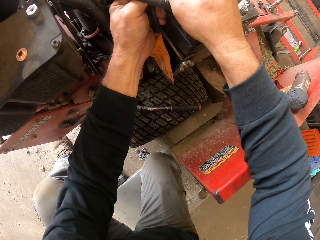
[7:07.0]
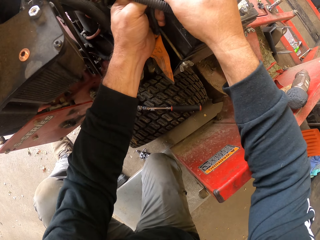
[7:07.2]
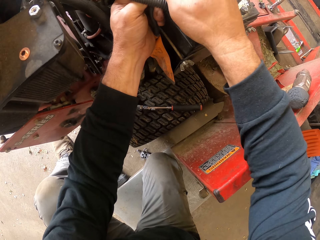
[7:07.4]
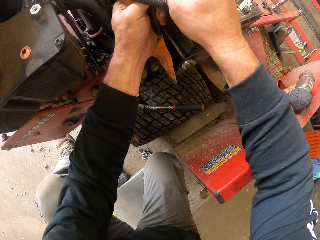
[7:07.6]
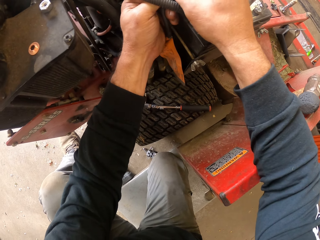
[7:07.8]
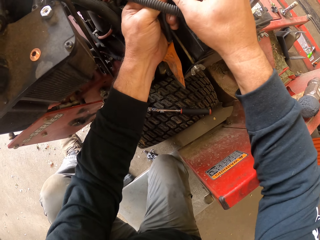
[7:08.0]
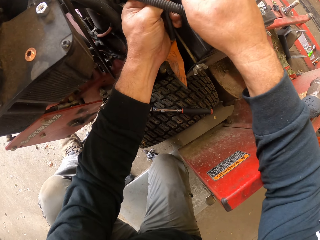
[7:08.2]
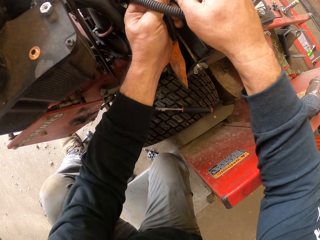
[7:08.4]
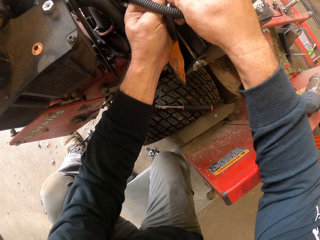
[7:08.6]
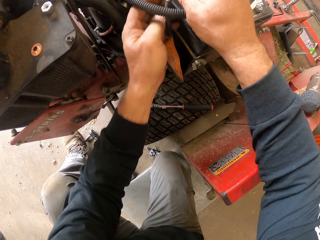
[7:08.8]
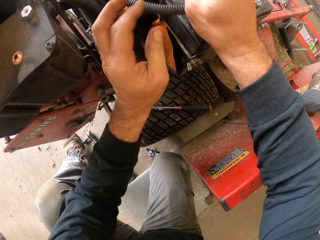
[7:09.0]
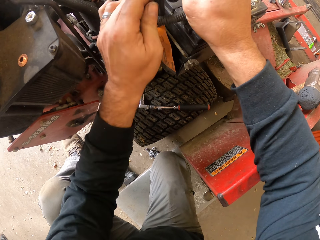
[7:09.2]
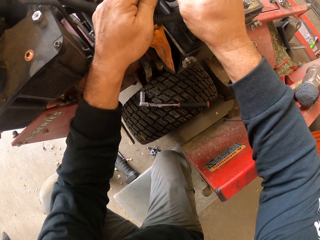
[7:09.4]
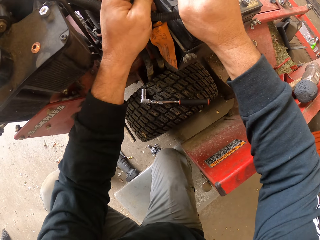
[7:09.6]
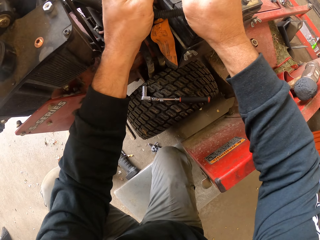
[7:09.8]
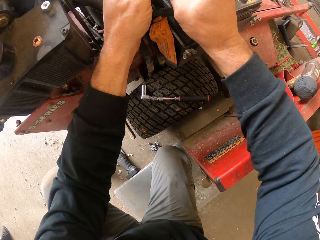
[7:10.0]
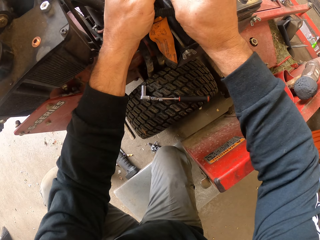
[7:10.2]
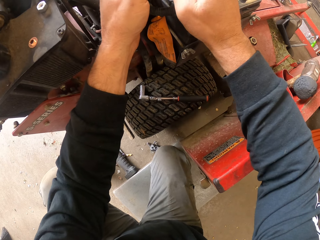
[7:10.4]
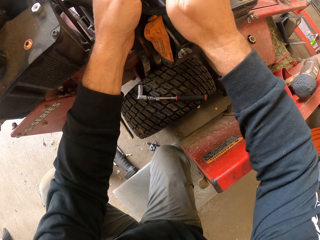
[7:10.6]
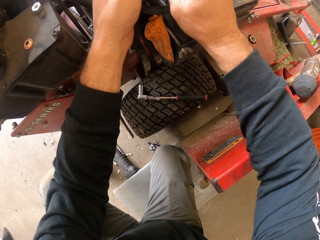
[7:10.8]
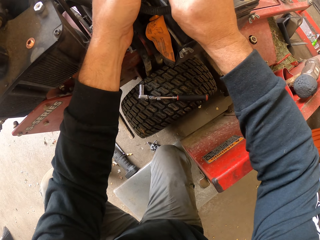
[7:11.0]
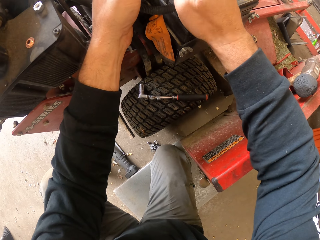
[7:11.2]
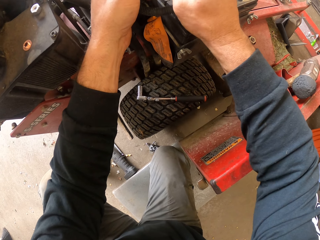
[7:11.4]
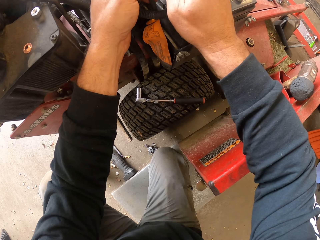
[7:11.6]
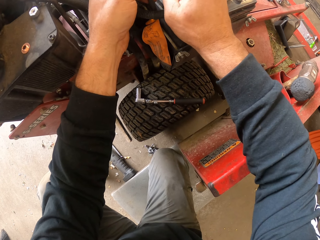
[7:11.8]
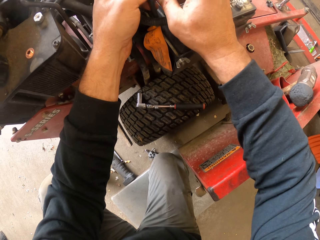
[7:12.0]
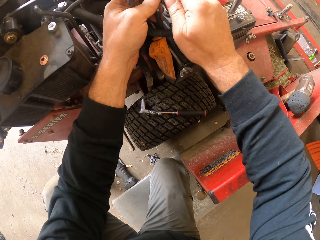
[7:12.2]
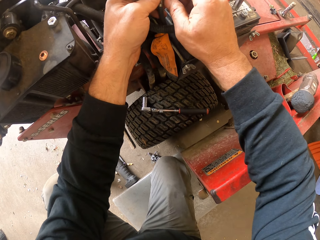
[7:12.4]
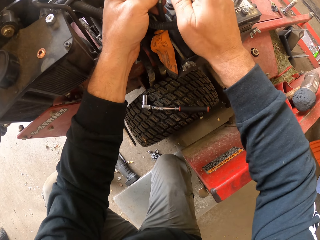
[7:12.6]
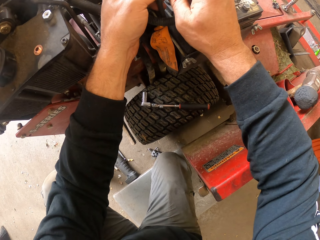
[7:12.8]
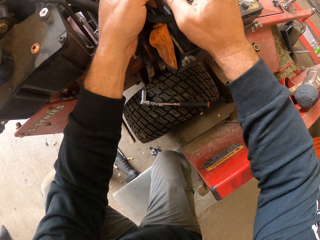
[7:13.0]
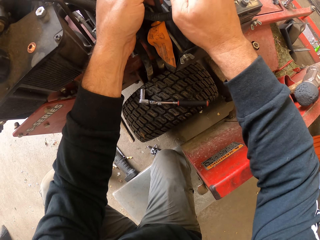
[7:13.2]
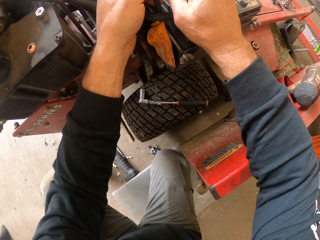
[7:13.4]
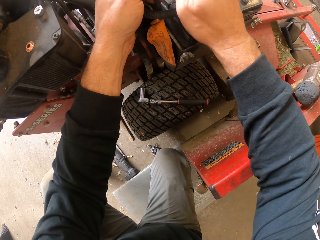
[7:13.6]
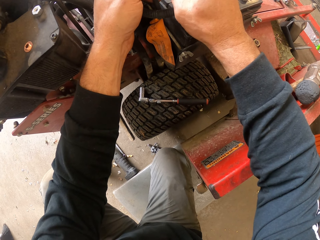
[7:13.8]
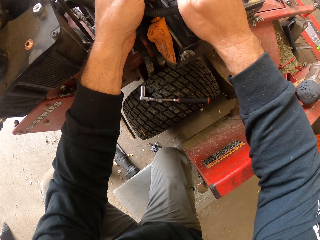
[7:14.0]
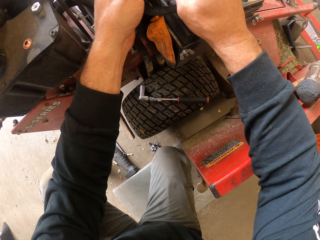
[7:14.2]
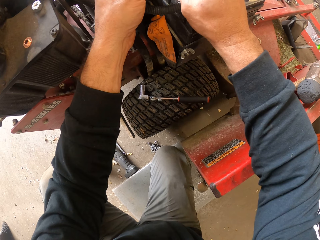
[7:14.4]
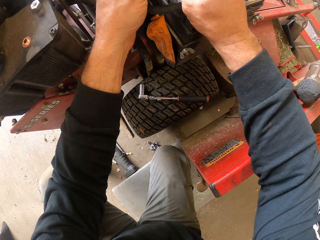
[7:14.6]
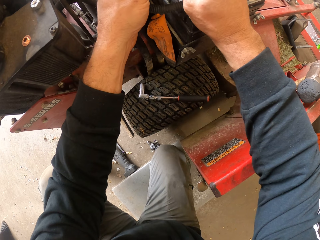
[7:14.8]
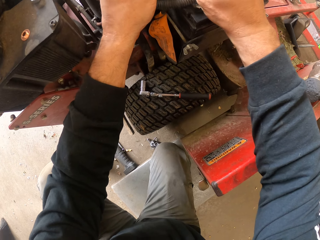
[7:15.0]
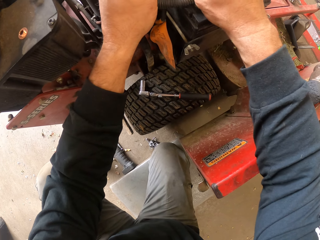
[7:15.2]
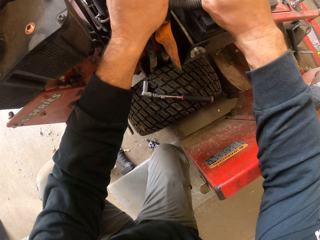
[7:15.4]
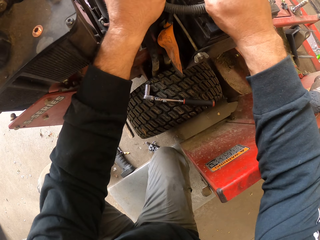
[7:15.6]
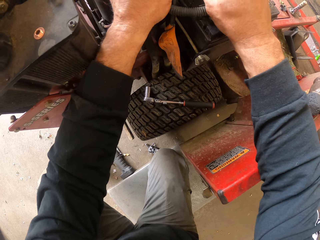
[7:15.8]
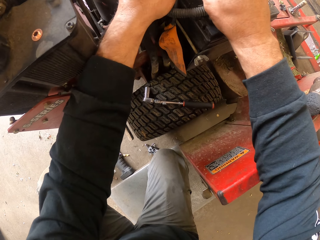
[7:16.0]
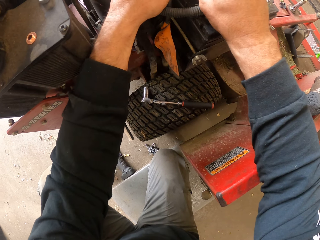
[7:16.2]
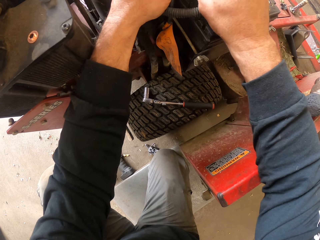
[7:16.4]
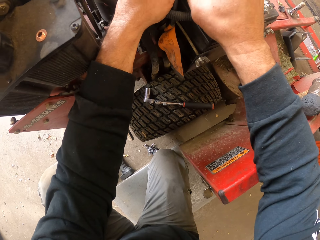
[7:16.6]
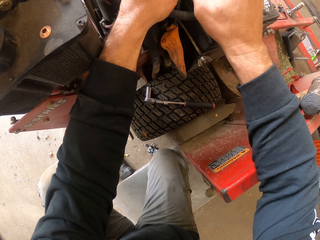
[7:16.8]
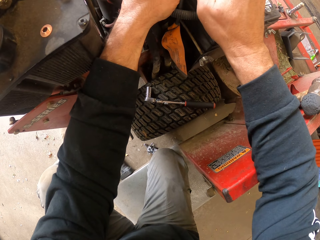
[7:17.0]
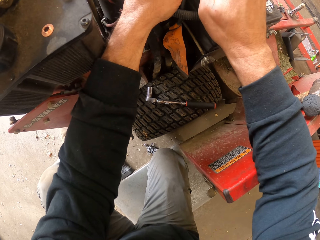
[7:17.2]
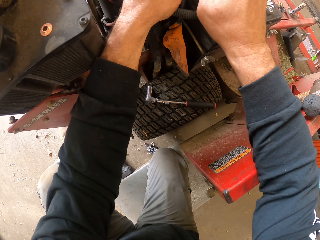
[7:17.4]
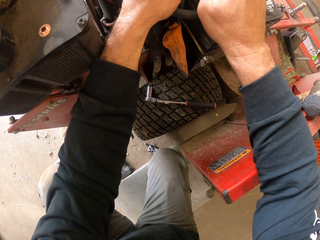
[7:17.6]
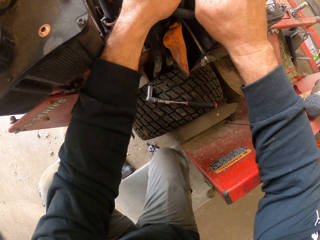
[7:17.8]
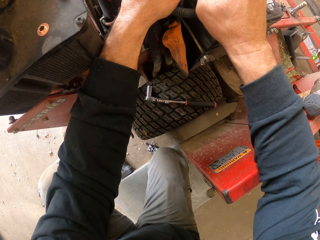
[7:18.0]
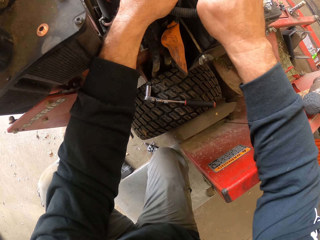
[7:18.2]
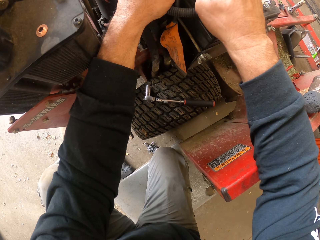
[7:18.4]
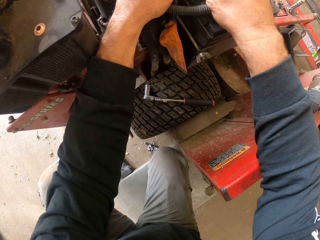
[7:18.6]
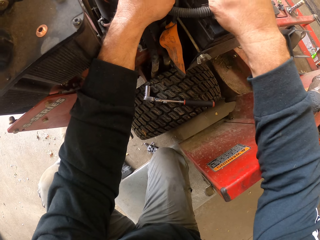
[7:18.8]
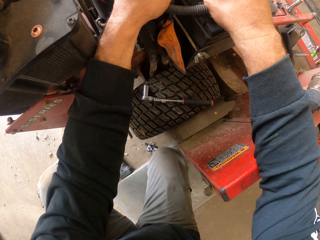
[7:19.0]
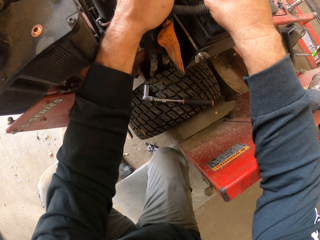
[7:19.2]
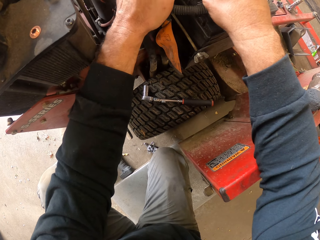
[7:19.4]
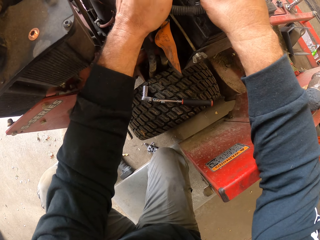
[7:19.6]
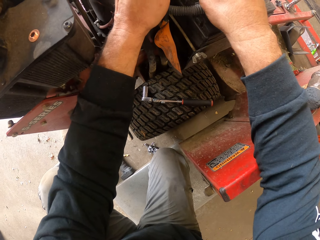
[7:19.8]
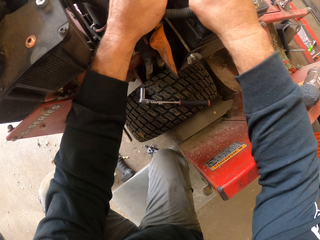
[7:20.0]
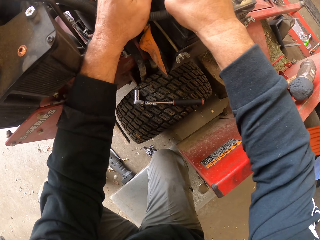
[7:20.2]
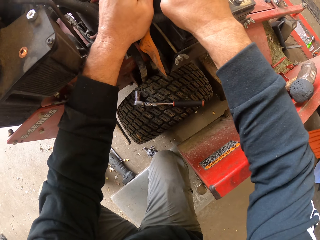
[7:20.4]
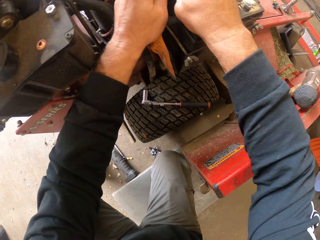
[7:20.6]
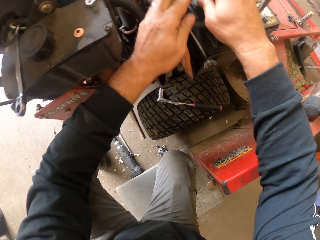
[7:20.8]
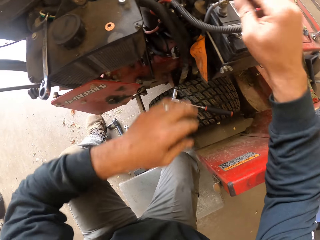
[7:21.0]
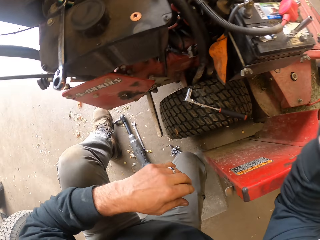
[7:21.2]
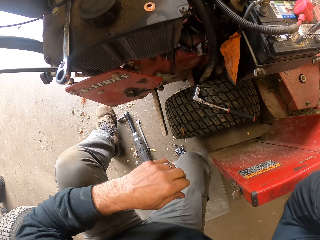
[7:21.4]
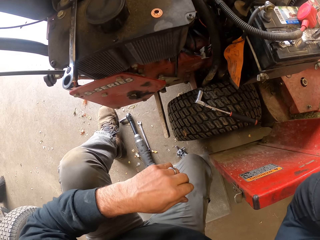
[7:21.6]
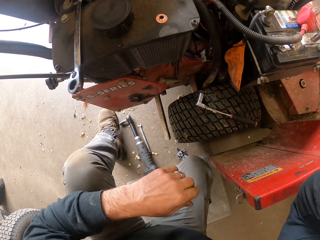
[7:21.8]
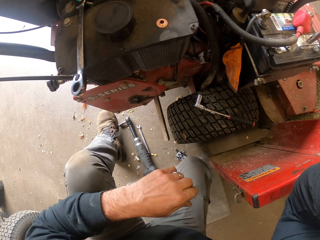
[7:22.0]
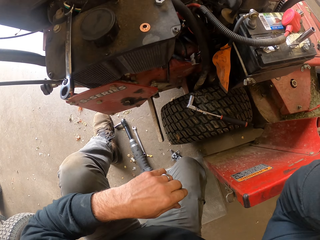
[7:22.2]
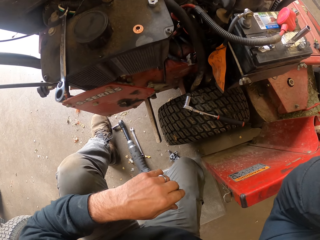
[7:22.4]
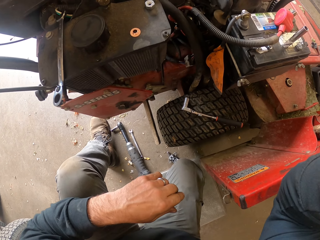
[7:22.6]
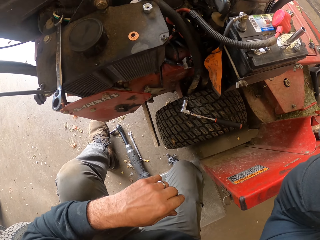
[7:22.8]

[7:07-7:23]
The camera wearer tightens the nut. They remove hands from the machine.
